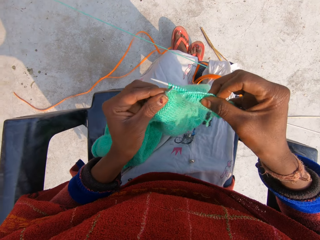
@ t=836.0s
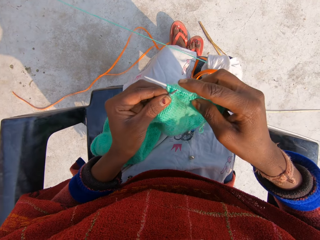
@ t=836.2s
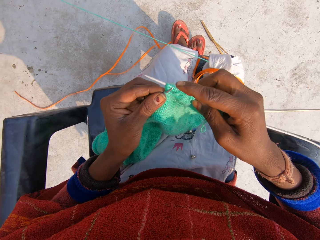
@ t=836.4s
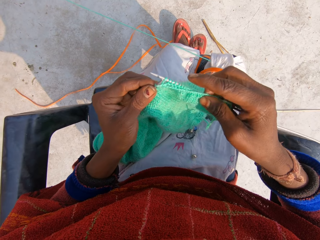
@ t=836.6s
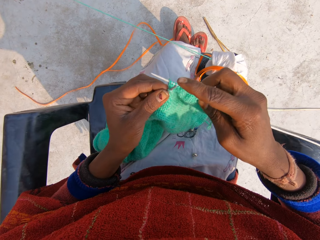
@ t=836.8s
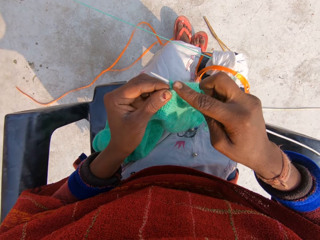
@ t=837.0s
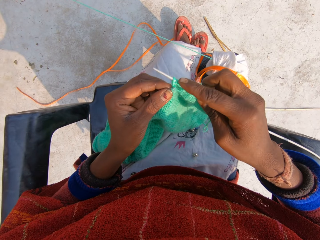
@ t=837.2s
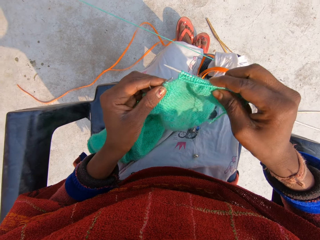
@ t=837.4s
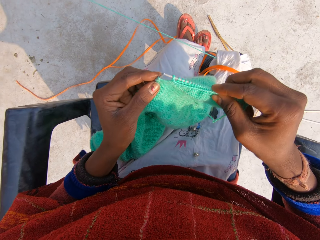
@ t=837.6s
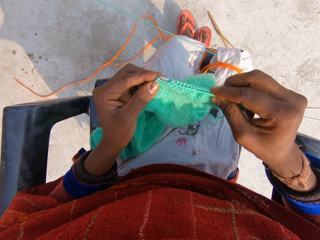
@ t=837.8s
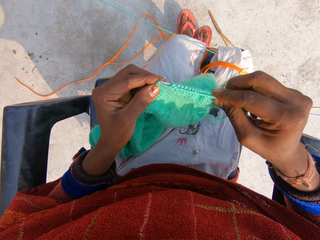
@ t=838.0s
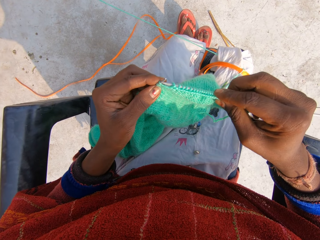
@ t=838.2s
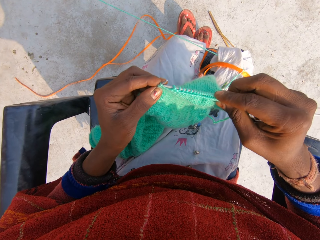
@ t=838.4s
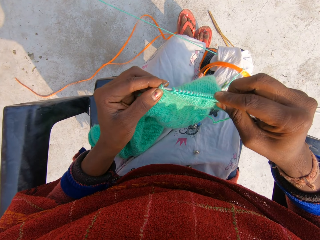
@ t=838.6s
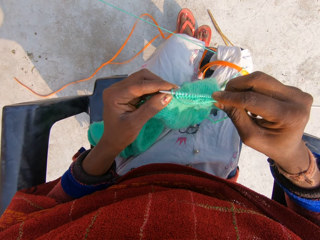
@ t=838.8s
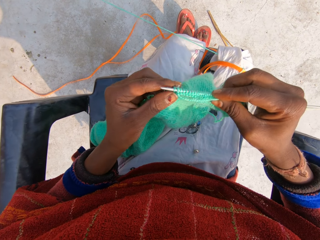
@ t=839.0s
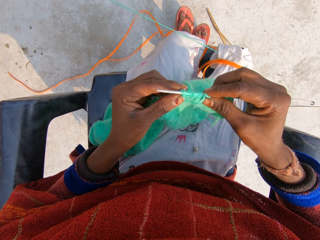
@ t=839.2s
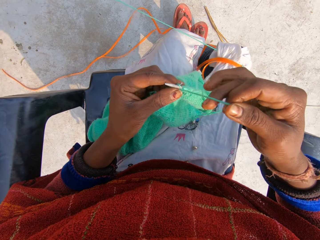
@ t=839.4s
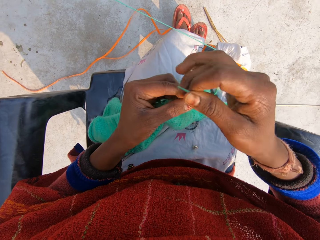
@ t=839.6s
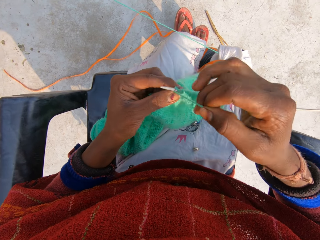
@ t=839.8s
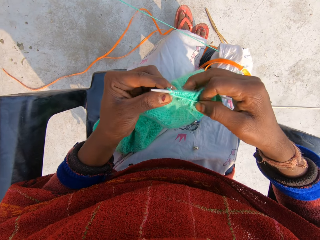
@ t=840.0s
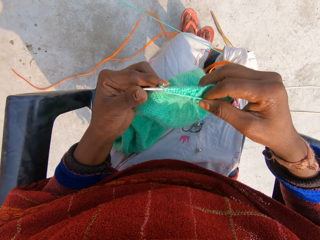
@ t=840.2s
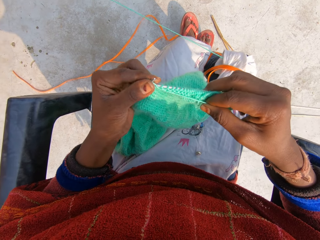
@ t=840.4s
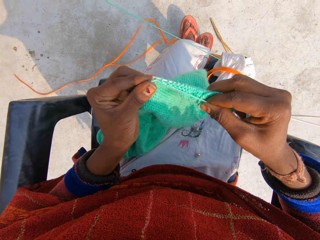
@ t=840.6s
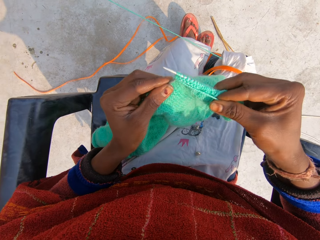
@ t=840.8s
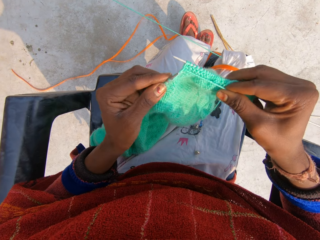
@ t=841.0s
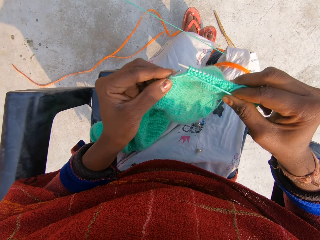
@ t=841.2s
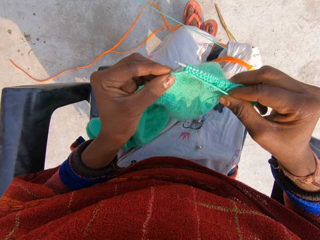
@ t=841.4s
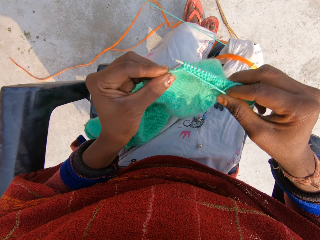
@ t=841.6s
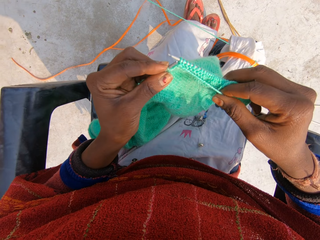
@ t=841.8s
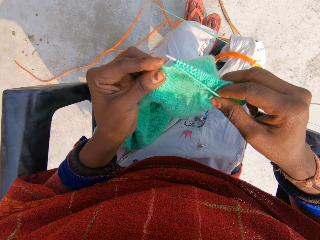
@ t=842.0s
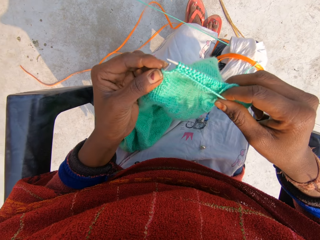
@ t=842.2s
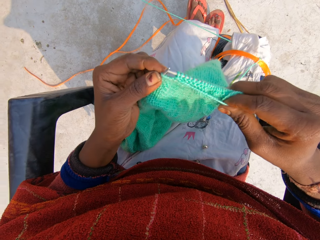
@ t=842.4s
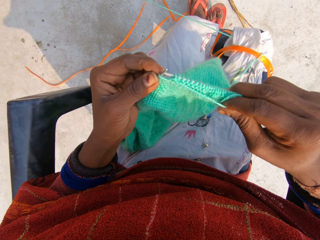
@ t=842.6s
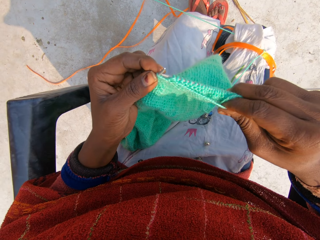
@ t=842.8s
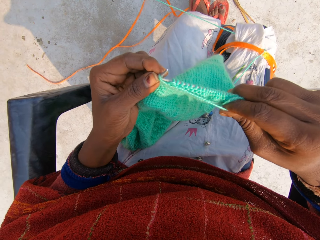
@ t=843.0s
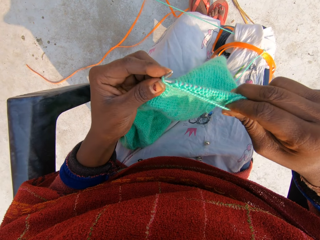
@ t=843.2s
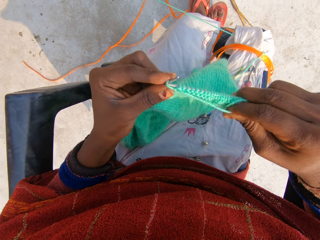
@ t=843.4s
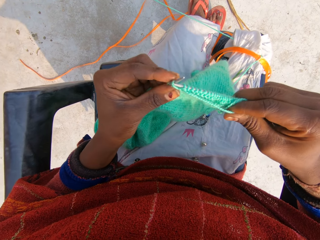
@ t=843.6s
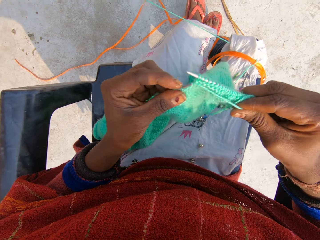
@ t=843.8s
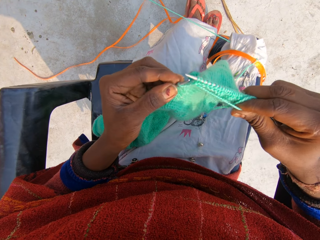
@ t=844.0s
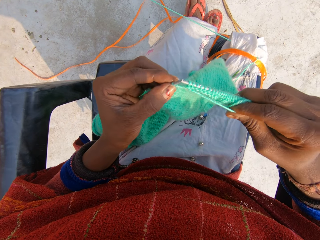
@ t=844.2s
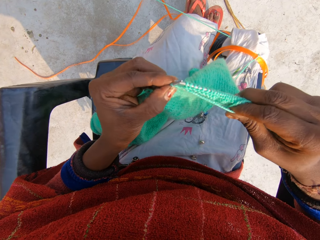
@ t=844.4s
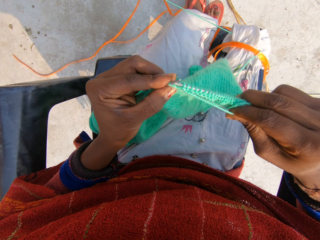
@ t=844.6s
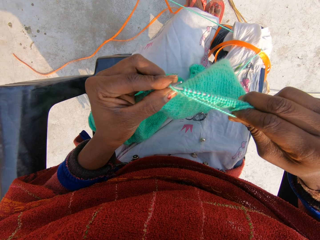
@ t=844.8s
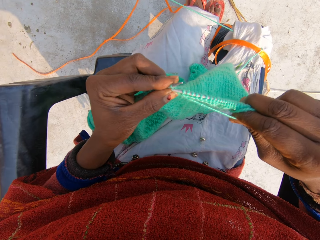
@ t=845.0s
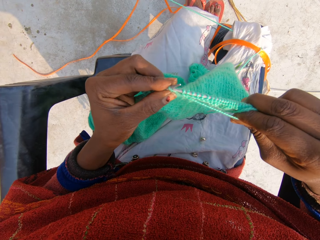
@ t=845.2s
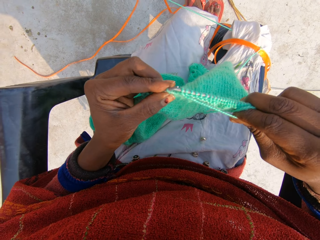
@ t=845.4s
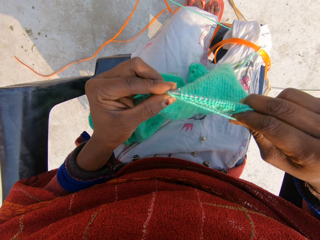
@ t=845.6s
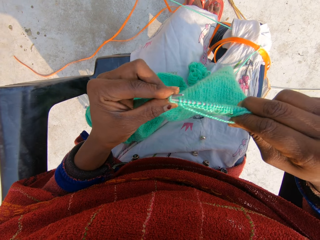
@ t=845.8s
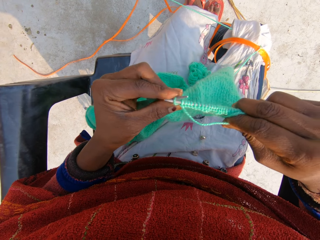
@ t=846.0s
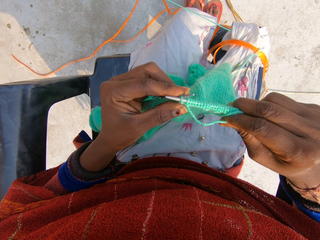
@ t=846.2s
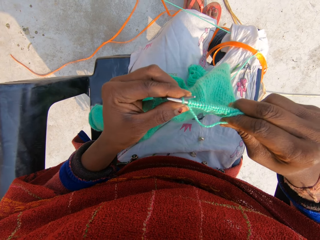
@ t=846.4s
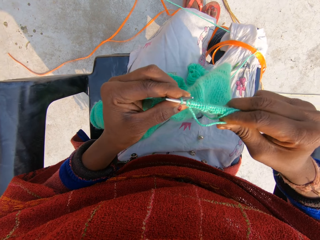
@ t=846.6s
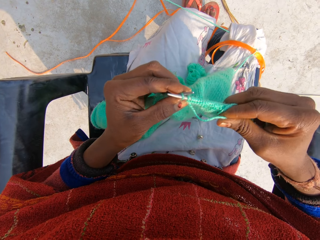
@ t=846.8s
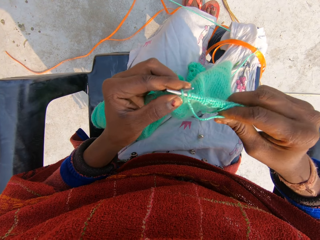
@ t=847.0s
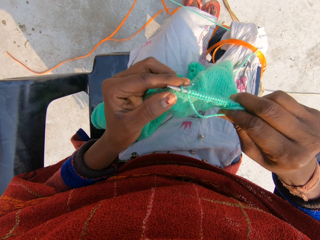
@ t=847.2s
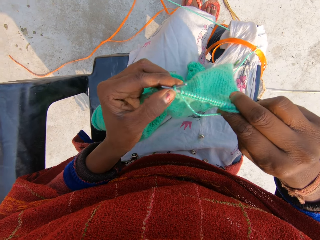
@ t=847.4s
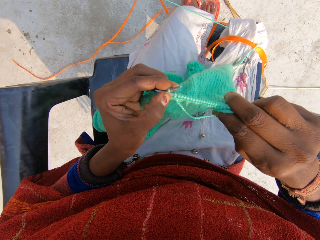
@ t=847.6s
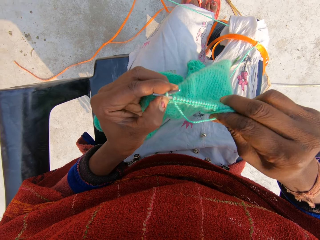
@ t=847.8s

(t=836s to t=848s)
The camera wearer knits the garment with her hands. She rolls the knitting thread on the knitting needle. She knits the garment with her hands.

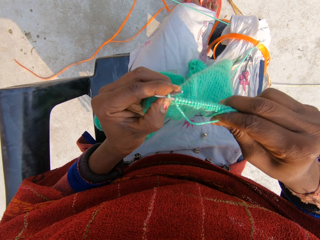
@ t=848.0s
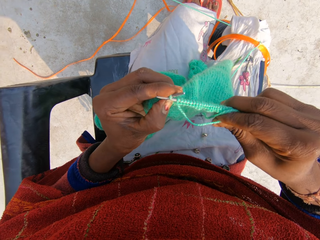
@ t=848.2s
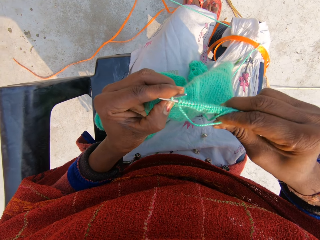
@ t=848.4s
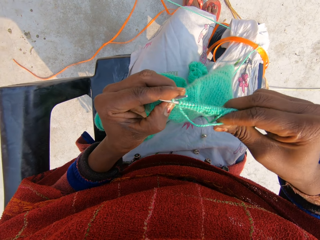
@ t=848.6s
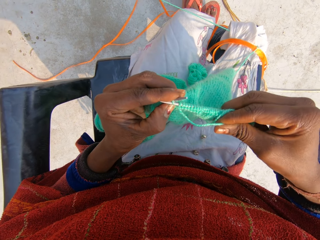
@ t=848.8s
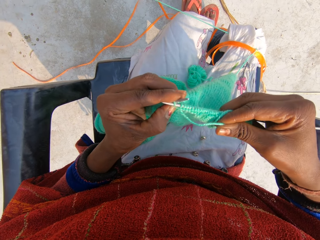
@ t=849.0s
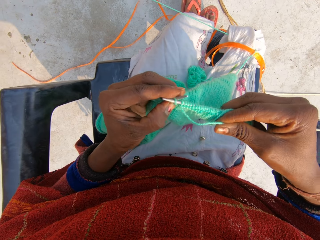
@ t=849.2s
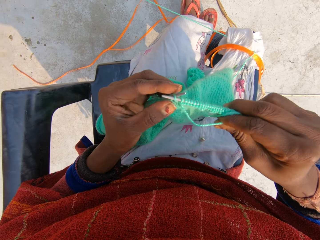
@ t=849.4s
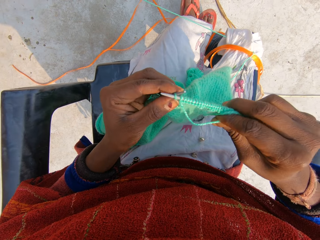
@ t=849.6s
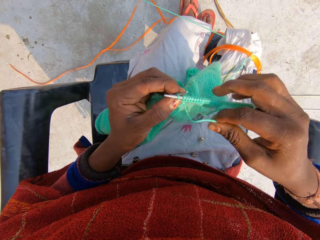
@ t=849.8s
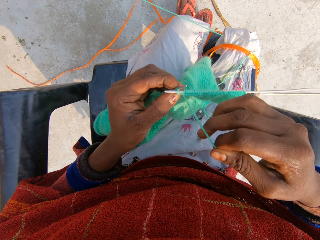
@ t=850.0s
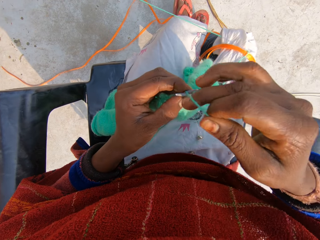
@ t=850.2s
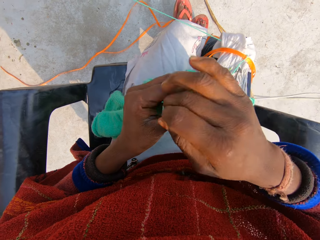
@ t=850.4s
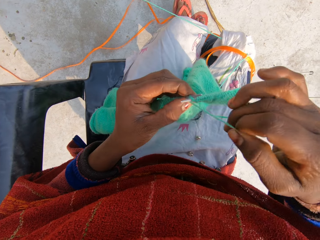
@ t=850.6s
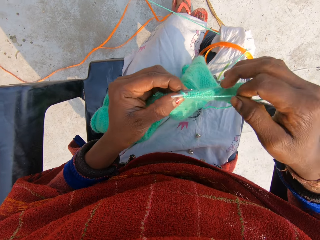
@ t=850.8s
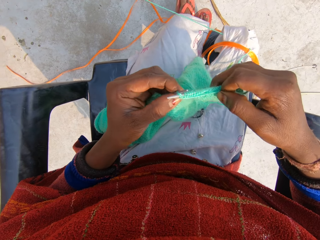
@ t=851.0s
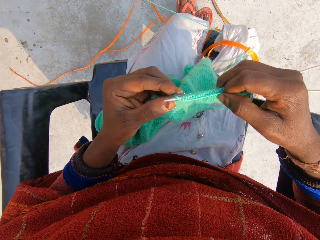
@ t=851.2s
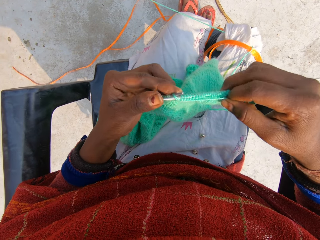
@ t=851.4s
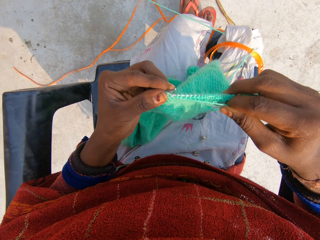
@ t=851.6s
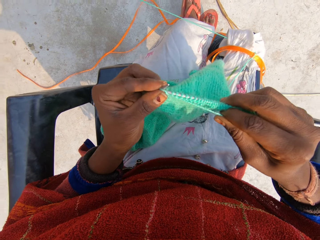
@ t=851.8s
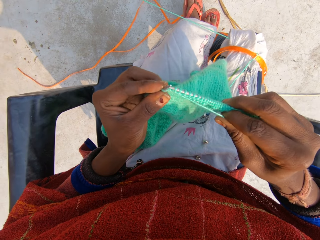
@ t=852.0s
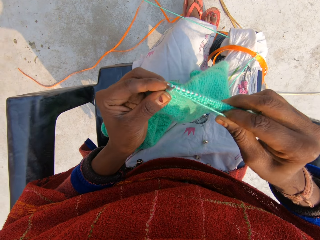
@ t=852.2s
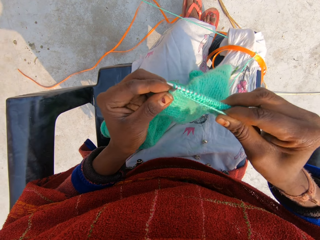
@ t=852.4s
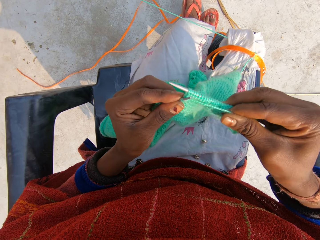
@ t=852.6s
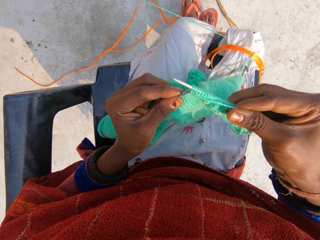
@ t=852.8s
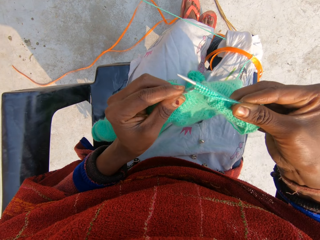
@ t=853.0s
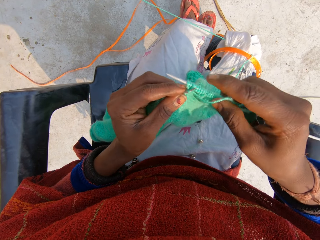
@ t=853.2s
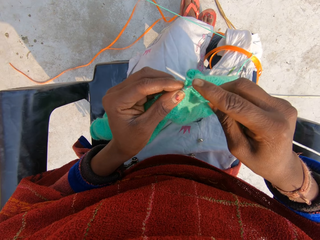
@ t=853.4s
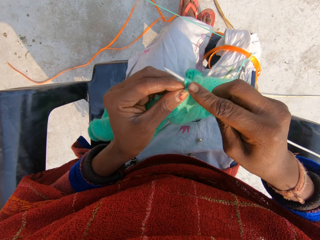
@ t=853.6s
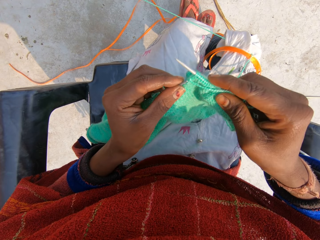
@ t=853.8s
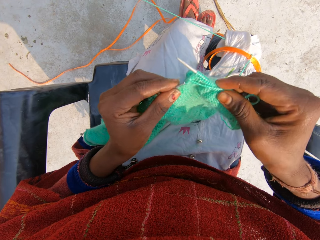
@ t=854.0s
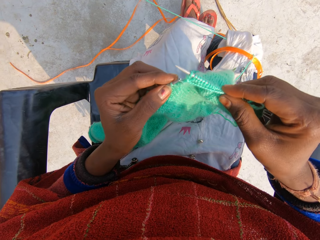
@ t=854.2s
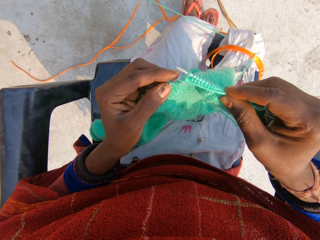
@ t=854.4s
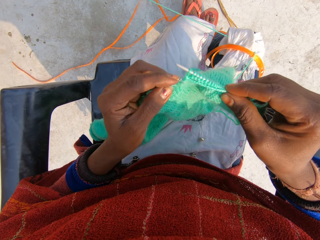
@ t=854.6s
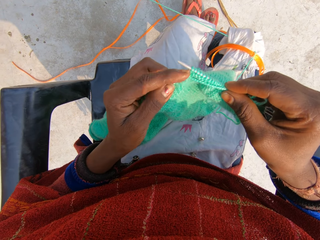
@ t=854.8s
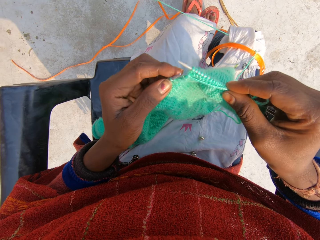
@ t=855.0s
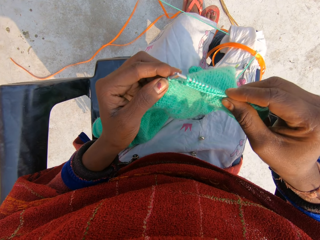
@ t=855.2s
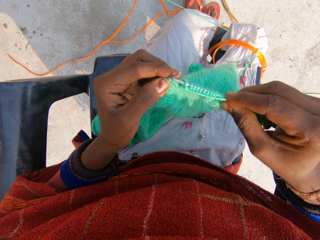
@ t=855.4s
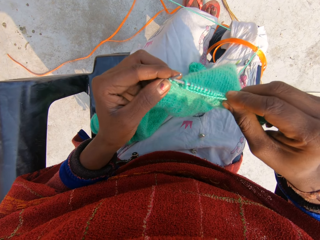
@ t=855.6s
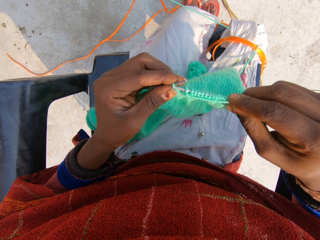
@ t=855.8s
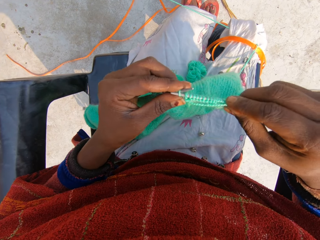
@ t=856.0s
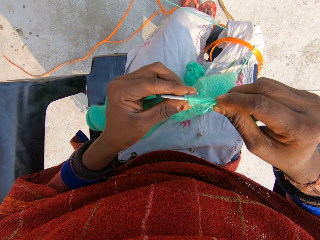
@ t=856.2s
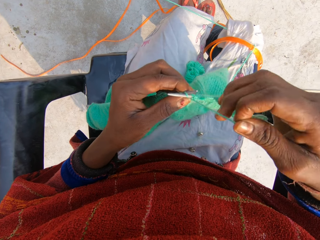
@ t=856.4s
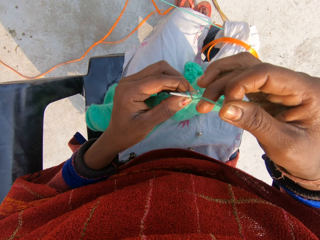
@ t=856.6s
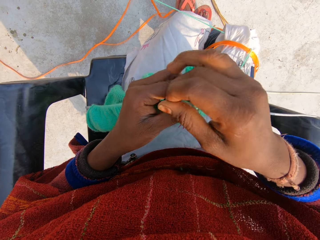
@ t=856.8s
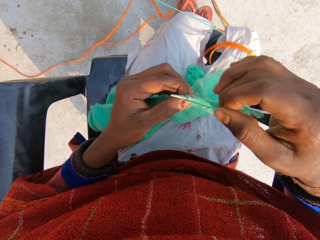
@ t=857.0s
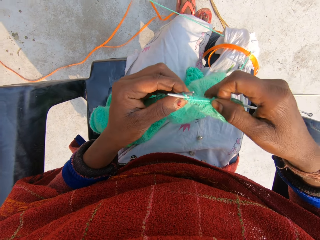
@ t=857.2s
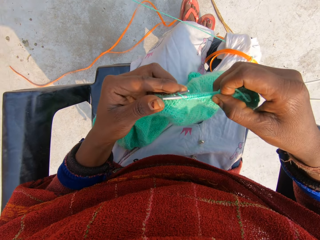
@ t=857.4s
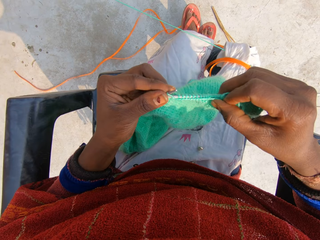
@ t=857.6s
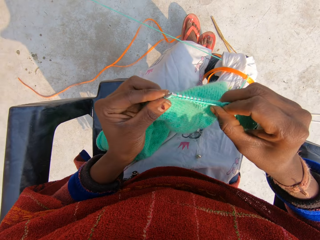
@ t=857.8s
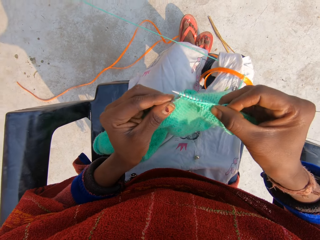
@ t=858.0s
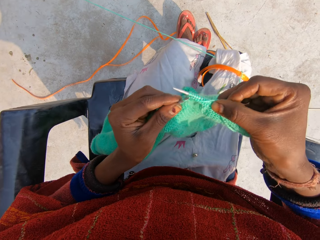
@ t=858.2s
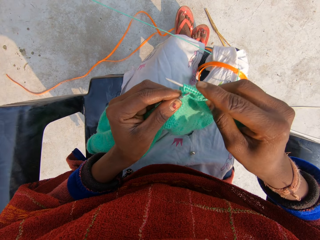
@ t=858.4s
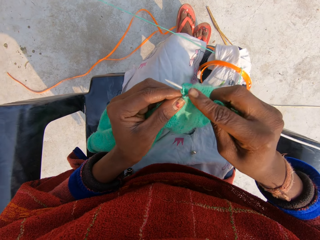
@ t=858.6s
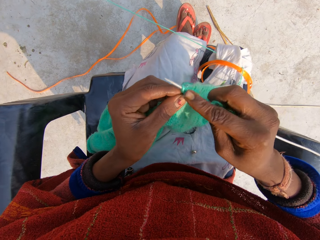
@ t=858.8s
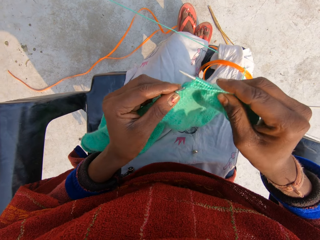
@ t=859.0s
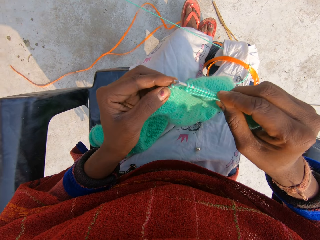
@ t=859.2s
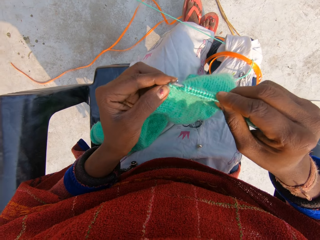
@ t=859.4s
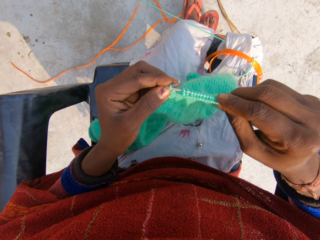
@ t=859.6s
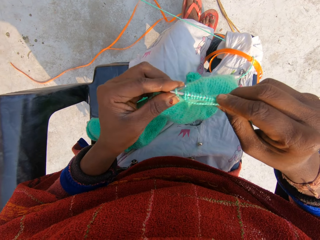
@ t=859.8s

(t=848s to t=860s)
The camera wearer rolls the knitting thread on the knitting needle. She knits the garment with her hands. She rolls the knitting thread on the knitting needle. She knits the garment with her hands.
